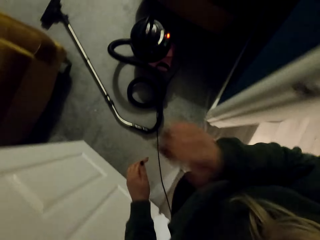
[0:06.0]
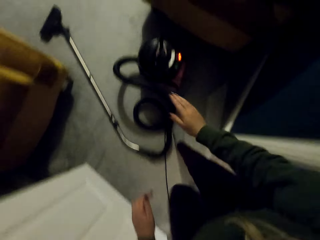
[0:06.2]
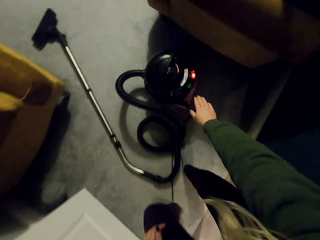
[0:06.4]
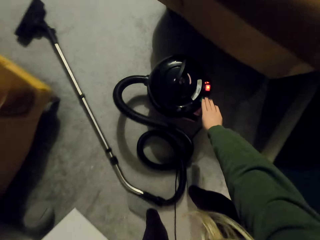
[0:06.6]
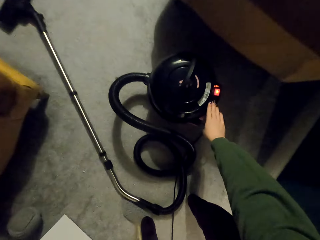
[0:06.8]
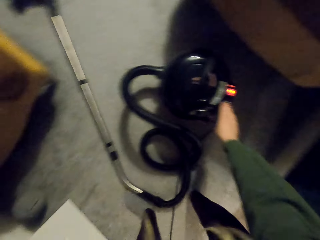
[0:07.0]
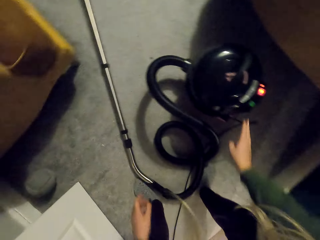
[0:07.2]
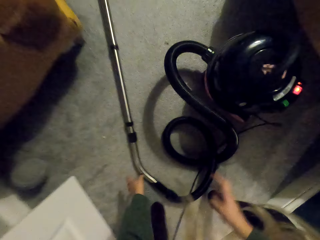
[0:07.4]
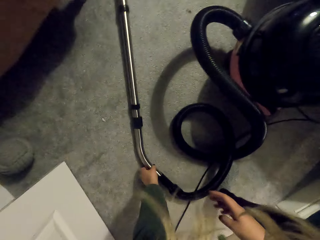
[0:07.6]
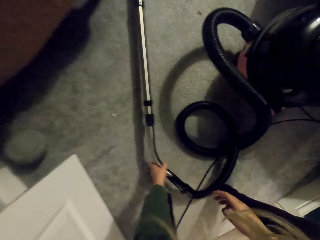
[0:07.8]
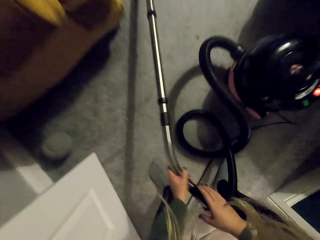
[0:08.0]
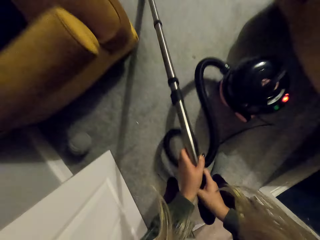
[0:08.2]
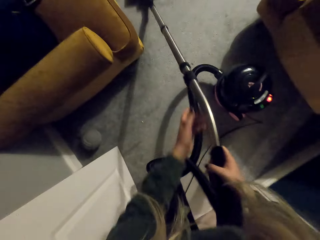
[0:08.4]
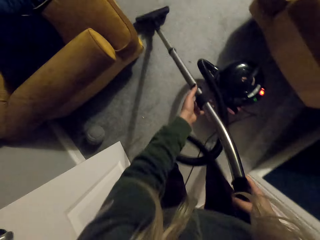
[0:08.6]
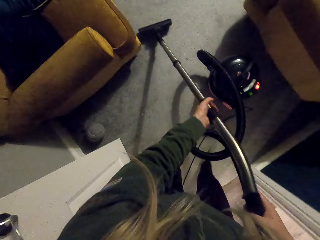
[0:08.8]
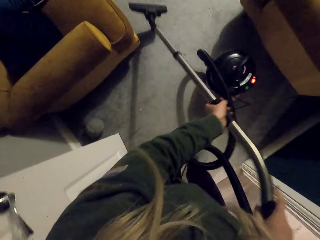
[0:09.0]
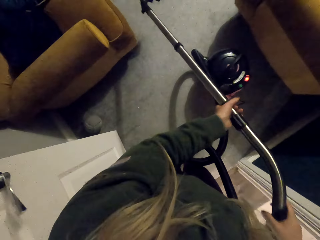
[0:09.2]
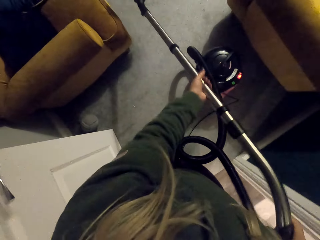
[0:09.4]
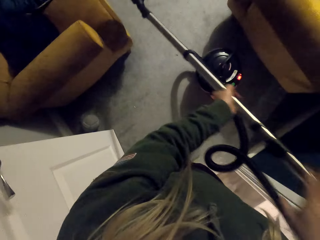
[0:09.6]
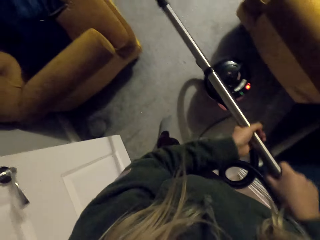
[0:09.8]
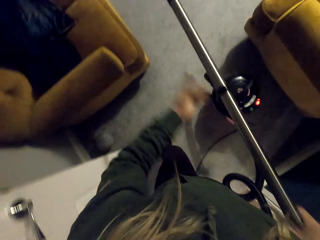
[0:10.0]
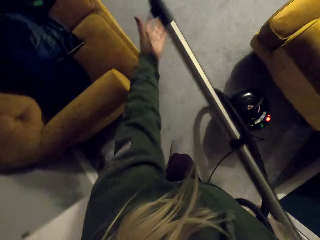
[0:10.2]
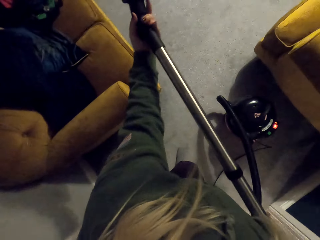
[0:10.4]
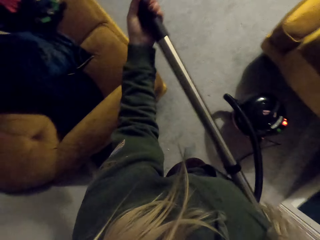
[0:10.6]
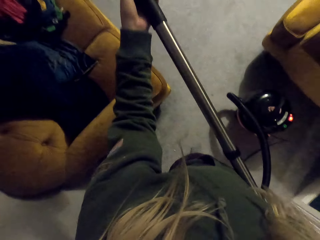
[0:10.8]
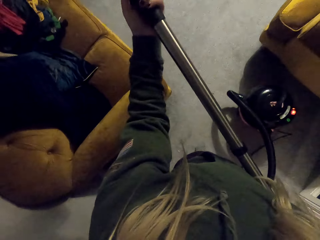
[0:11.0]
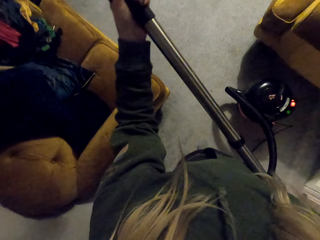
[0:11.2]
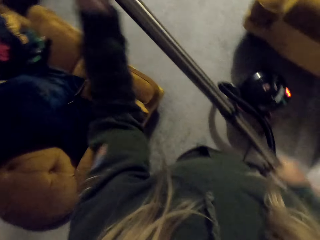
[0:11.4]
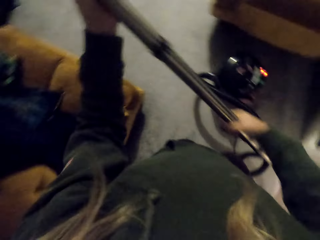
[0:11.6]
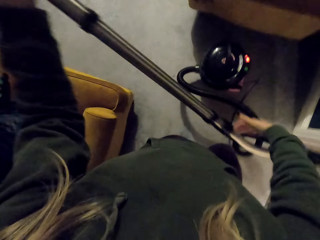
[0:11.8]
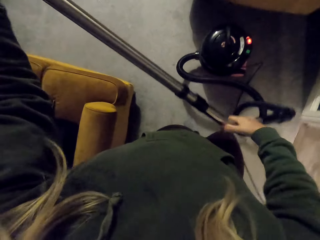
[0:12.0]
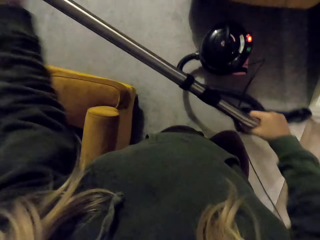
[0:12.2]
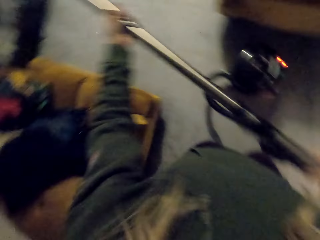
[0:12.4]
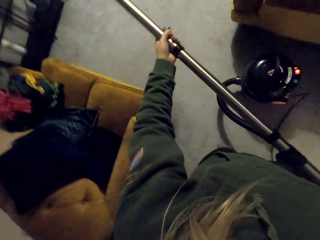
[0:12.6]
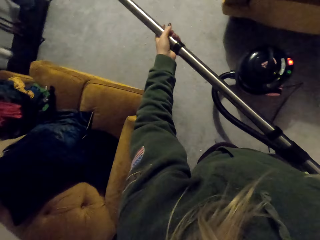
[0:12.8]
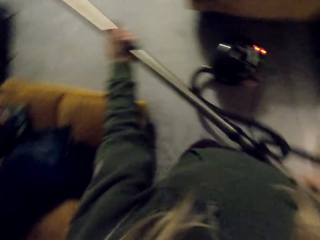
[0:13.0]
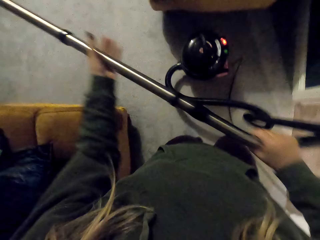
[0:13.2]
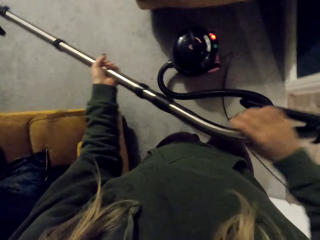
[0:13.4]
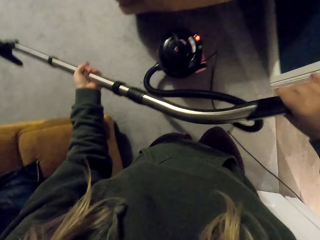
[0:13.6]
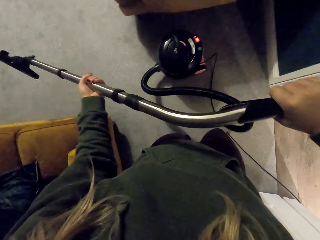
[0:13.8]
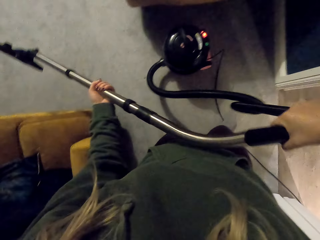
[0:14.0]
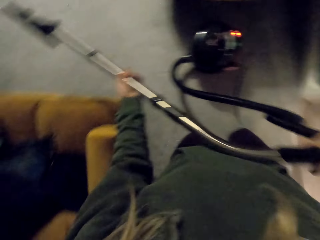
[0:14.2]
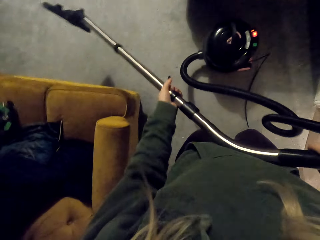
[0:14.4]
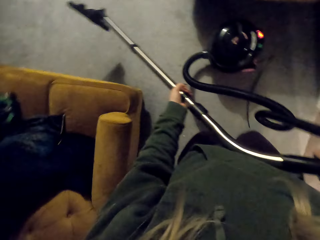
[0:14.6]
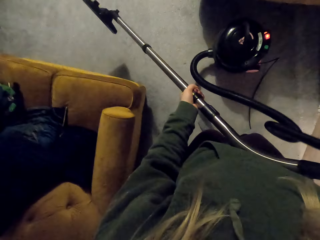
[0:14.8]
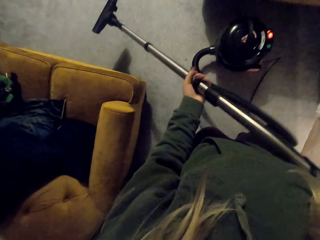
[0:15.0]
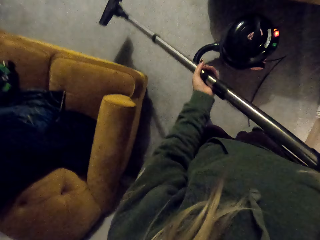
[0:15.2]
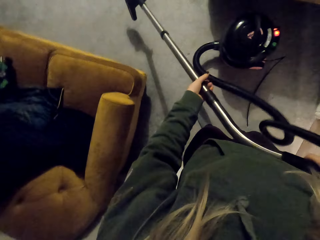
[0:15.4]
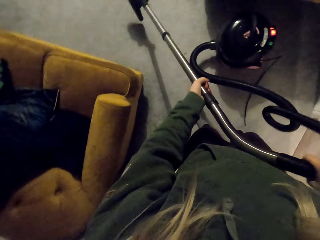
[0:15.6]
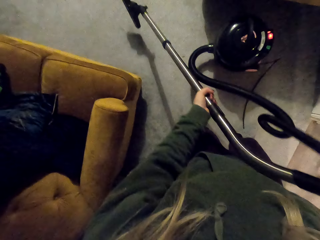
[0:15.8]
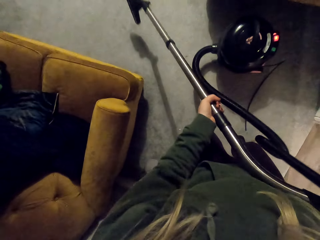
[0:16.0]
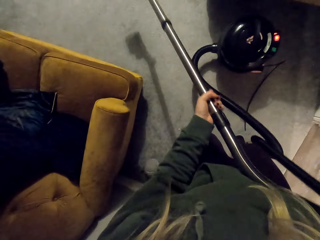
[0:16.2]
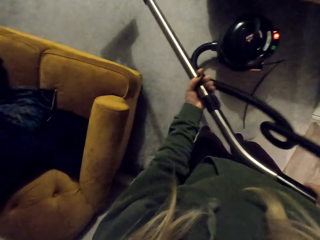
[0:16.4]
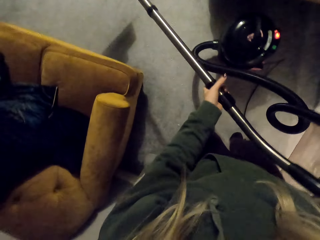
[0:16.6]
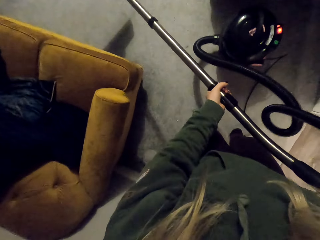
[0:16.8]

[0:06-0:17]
The camera wearer turns on the switch on the vacuum cleaner. They open the vacuum cleaner. They pick up the vacuum cleaner. They converse with a woman.

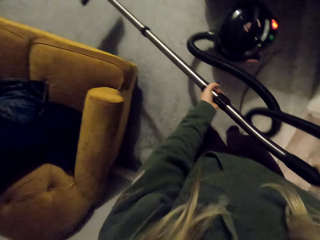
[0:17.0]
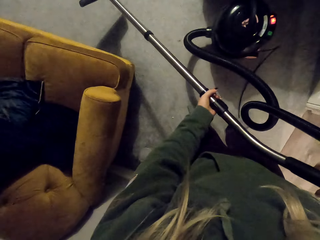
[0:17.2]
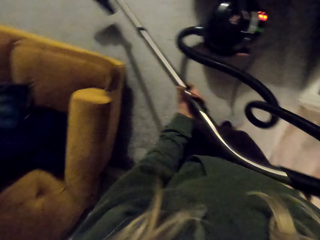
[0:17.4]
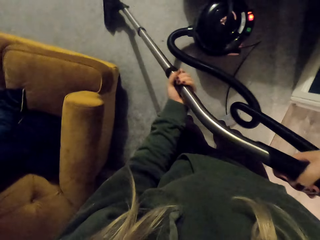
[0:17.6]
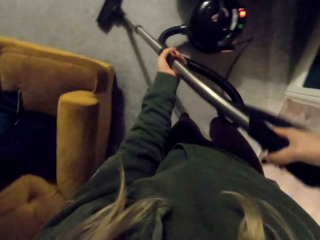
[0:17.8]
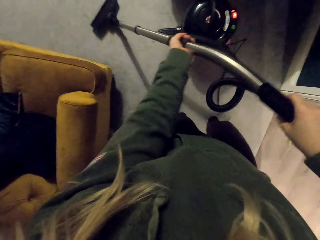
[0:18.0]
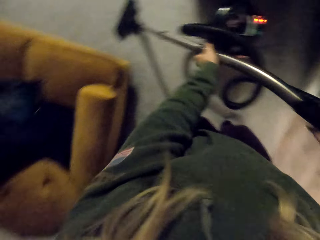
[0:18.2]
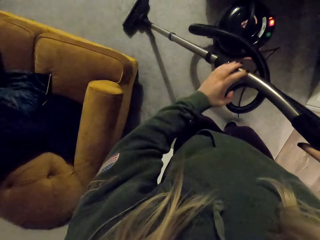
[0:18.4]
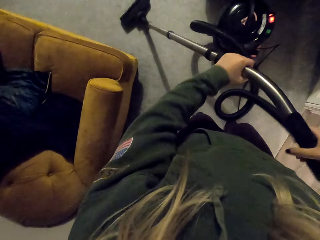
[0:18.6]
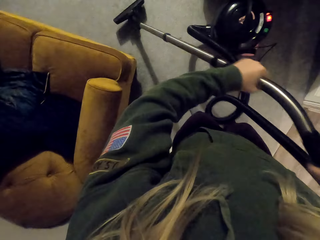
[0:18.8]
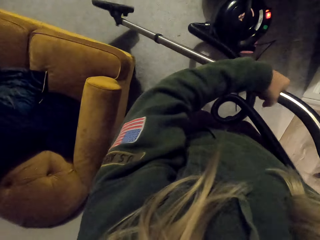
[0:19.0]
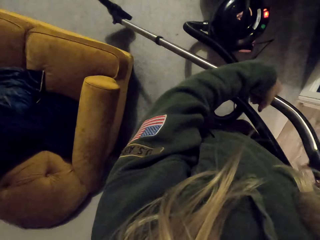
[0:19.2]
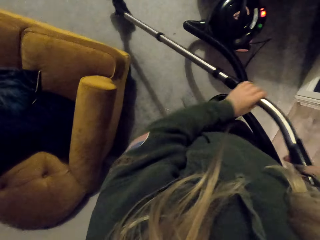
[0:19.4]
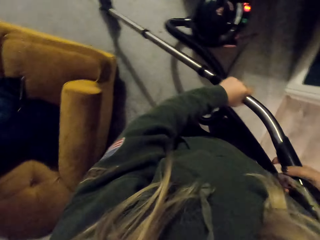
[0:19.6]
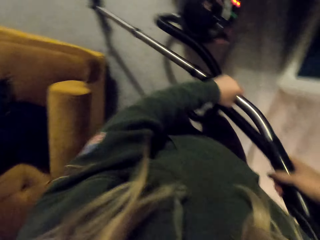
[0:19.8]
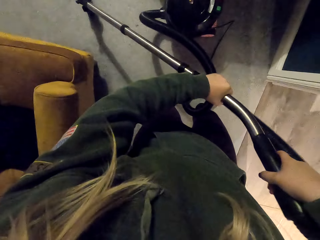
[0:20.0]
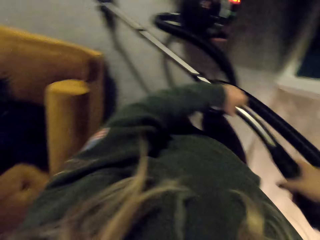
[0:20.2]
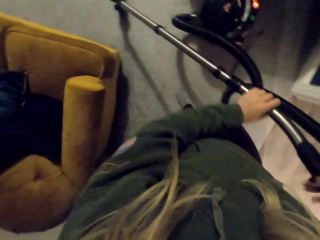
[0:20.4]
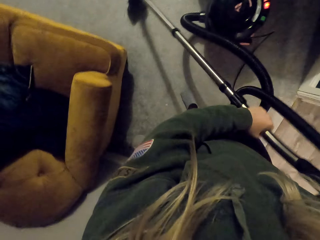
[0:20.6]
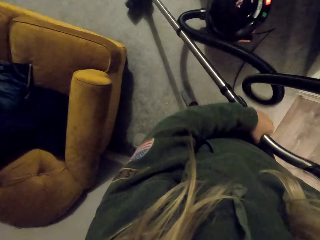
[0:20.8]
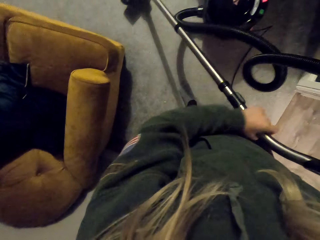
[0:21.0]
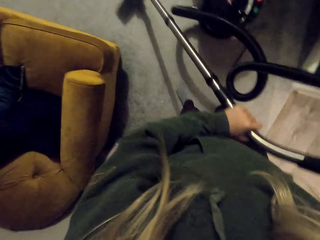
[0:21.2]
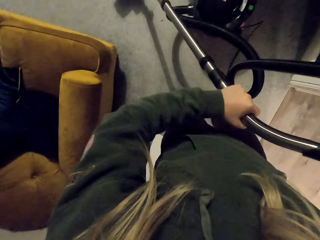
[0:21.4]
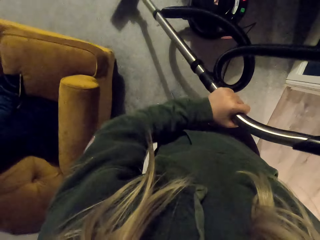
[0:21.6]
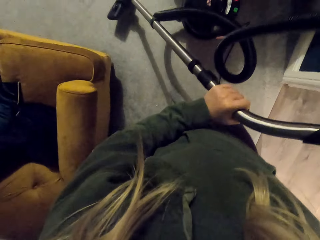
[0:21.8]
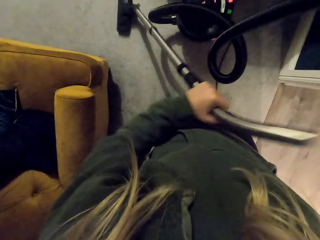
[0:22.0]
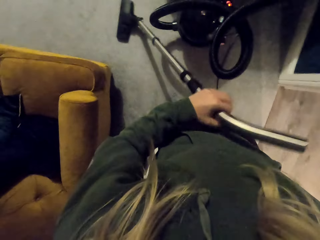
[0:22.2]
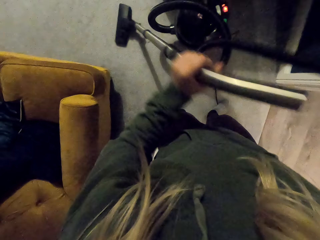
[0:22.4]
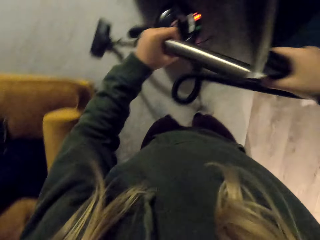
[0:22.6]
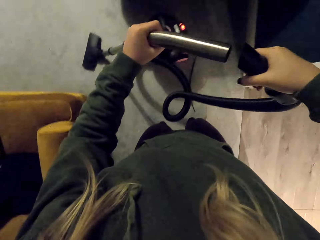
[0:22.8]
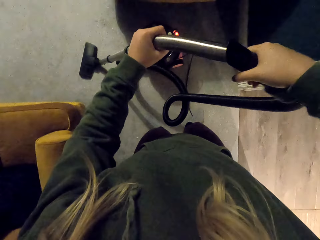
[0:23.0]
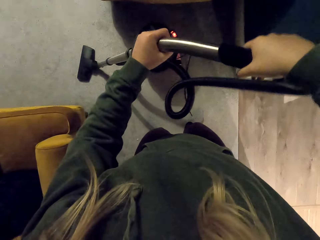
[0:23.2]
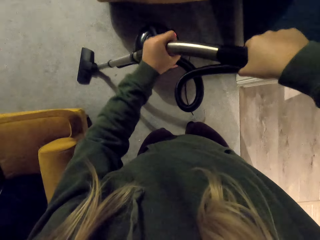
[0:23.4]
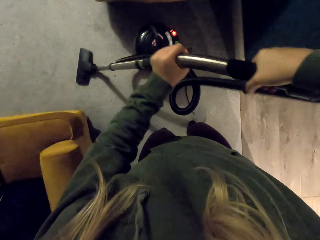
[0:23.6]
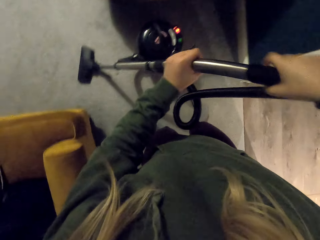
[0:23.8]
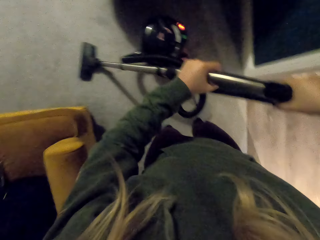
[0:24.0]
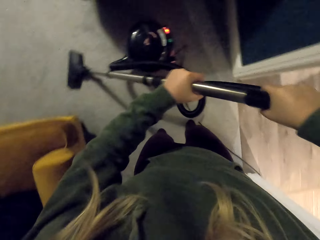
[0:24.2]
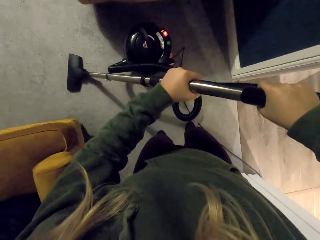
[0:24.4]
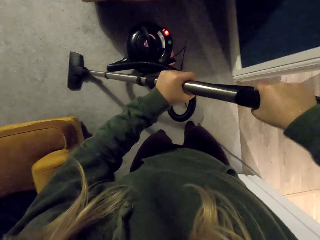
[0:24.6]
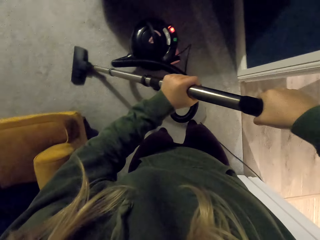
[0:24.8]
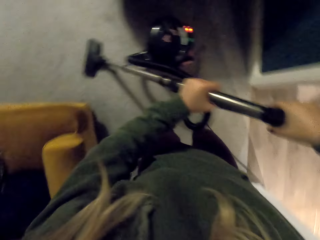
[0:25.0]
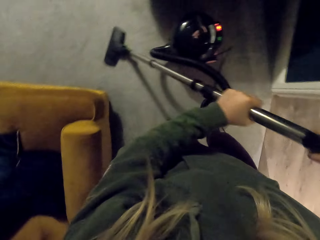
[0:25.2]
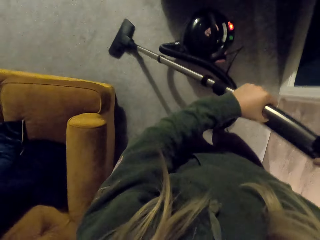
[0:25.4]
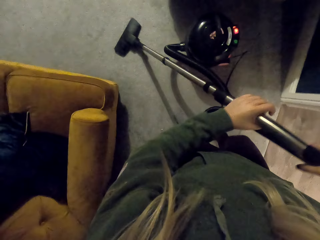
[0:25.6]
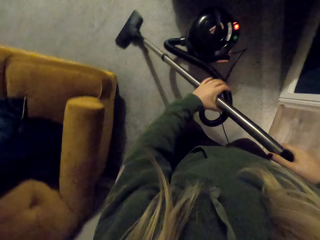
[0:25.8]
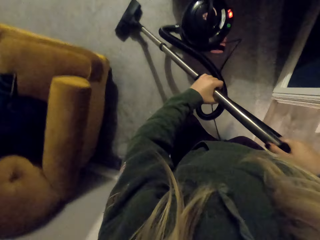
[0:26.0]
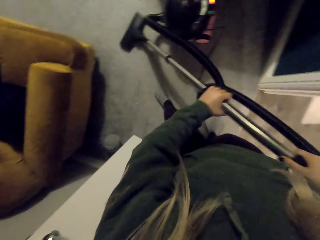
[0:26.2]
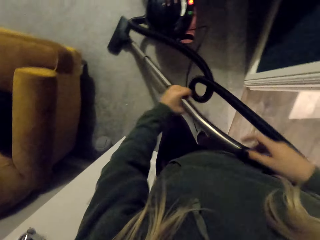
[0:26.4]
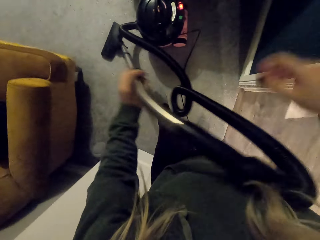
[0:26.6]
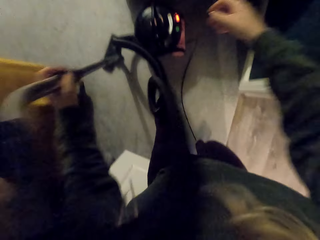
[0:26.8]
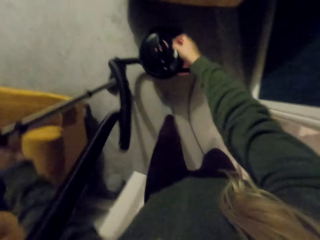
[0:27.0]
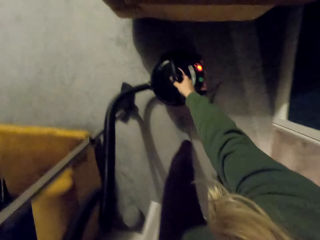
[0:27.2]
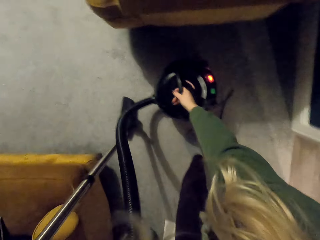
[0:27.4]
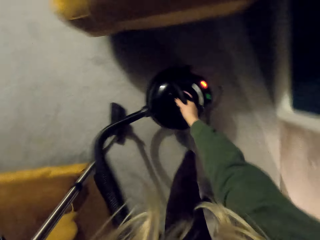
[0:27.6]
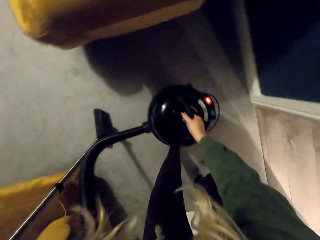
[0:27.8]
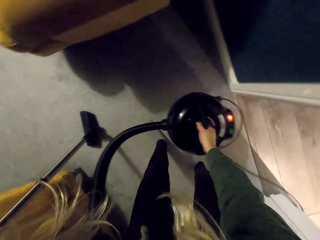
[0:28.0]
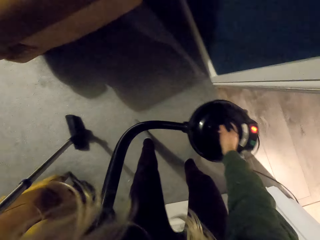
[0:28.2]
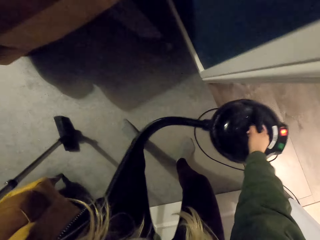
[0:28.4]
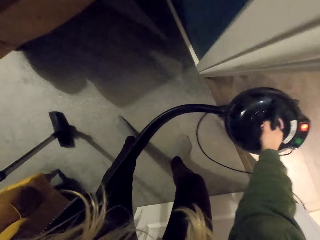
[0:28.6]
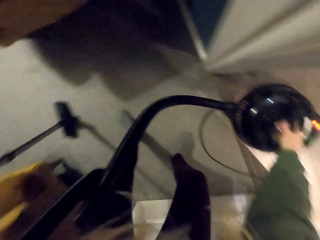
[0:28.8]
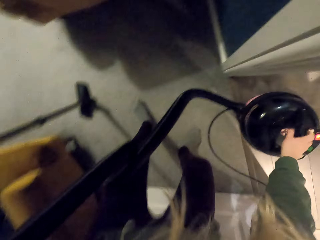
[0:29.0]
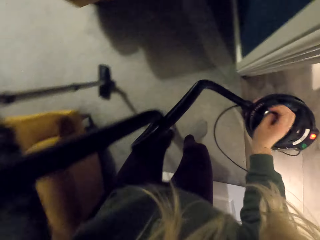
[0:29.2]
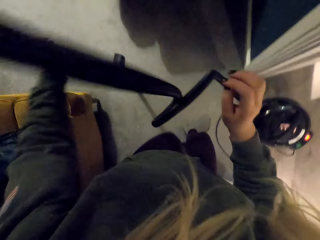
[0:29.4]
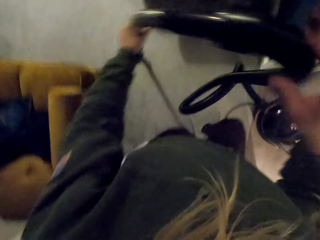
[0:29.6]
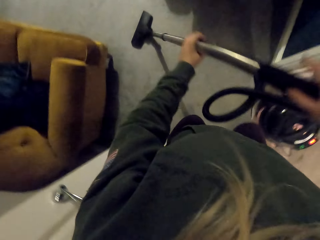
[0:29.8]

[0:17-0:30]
The camera wearer cleans the house with the vacuum cleaner. They adjust the vacuum cleaner. They carry the vacuum cleaner.
